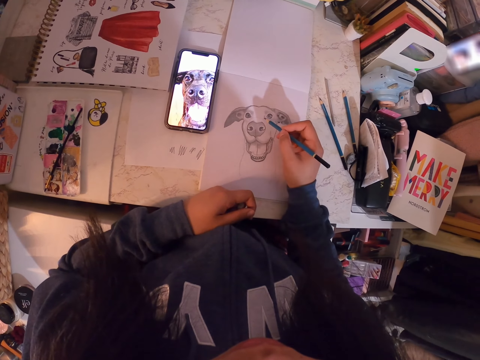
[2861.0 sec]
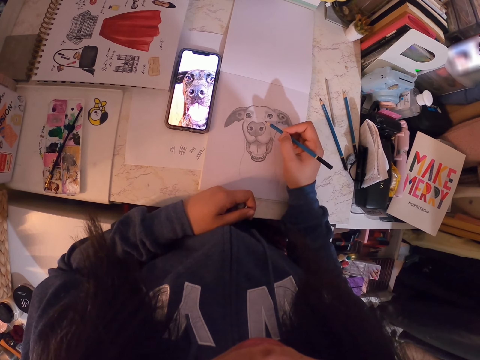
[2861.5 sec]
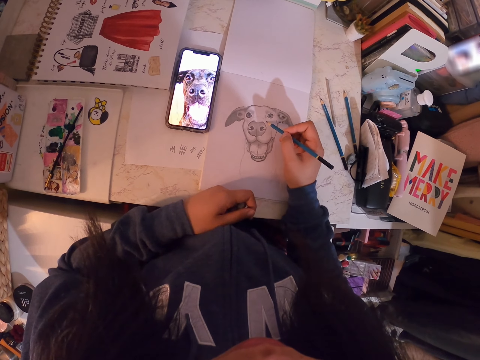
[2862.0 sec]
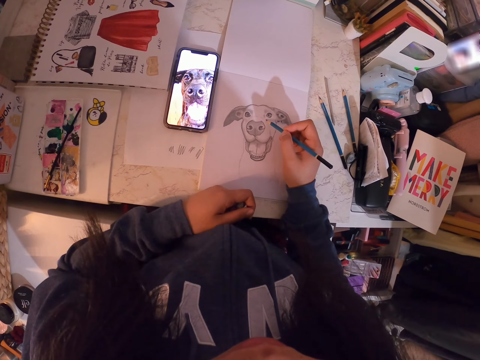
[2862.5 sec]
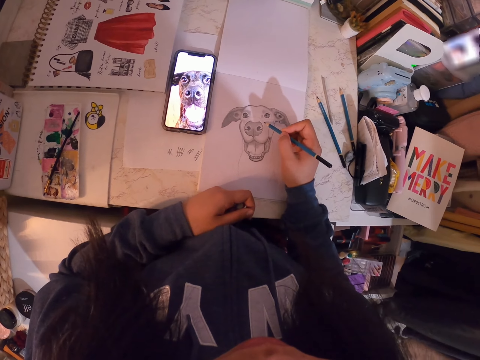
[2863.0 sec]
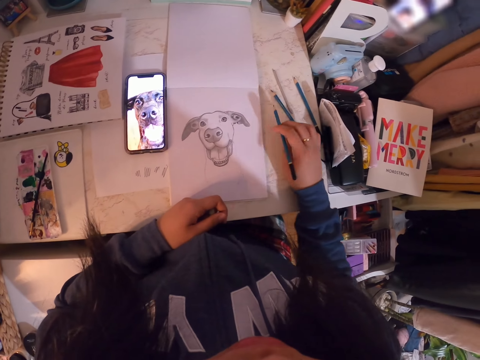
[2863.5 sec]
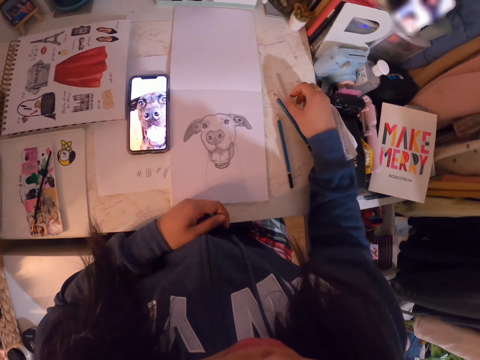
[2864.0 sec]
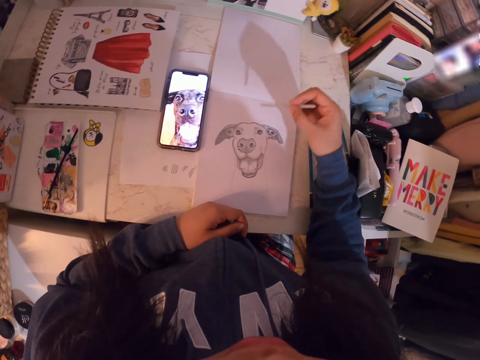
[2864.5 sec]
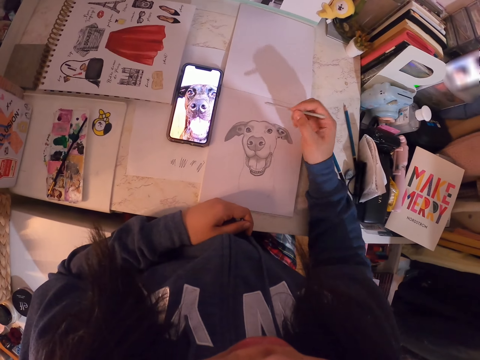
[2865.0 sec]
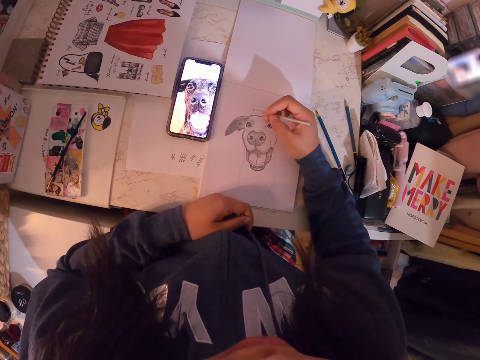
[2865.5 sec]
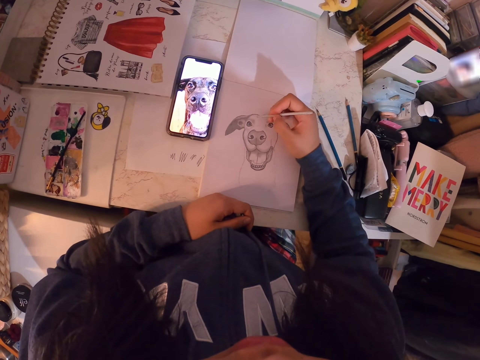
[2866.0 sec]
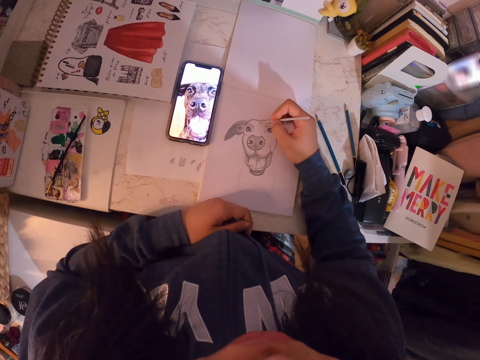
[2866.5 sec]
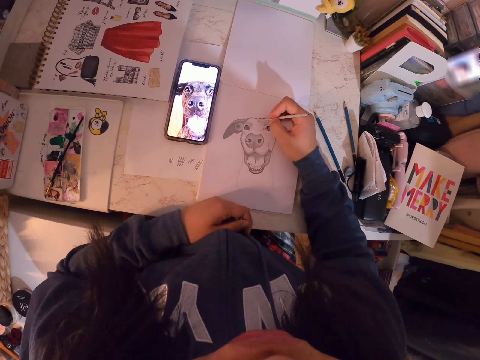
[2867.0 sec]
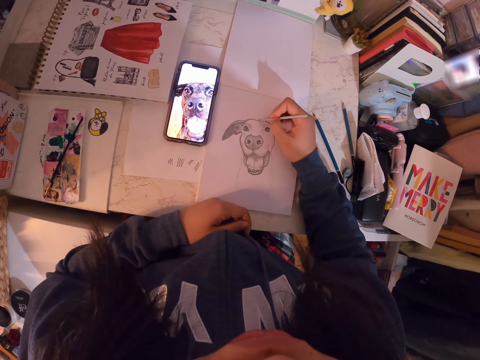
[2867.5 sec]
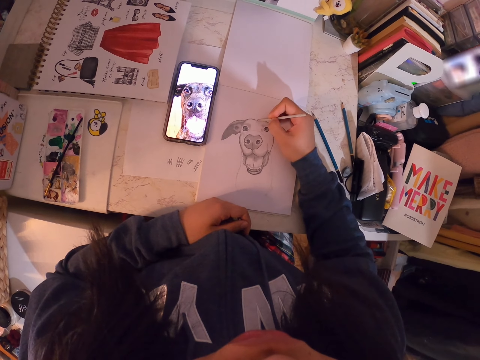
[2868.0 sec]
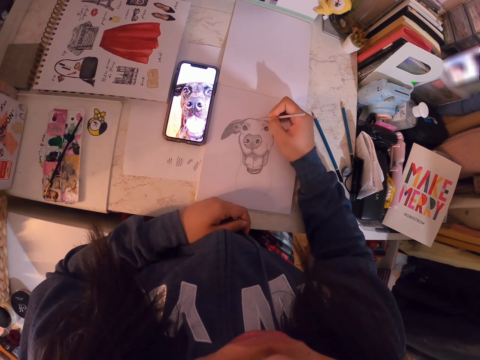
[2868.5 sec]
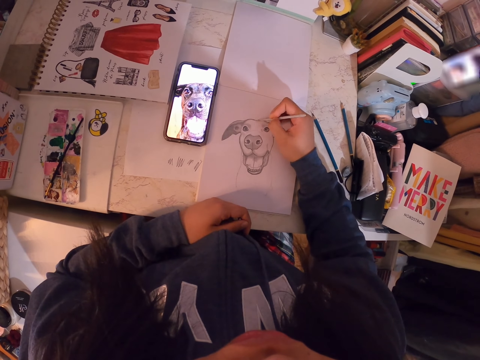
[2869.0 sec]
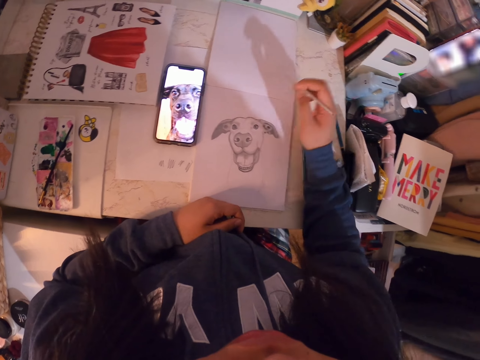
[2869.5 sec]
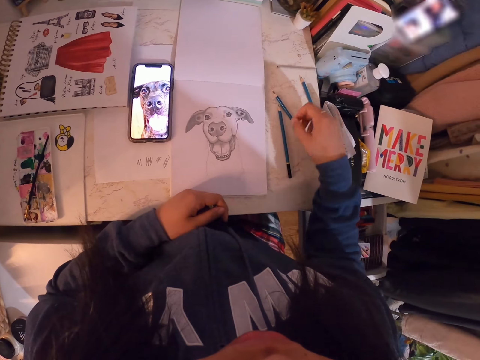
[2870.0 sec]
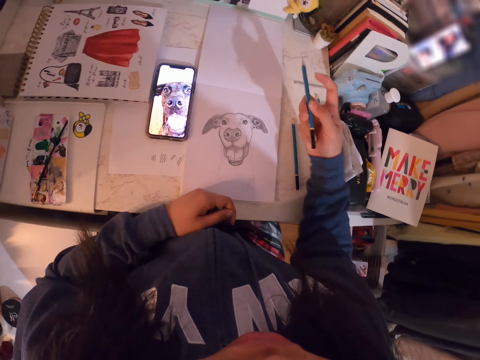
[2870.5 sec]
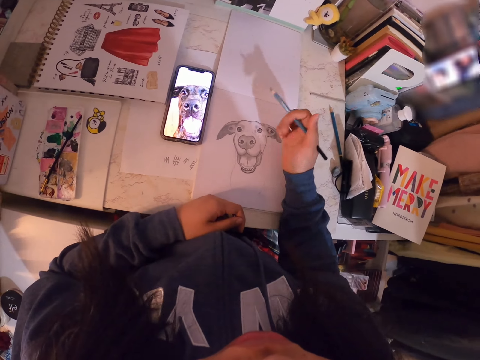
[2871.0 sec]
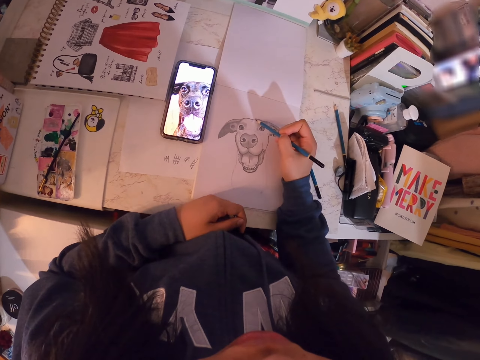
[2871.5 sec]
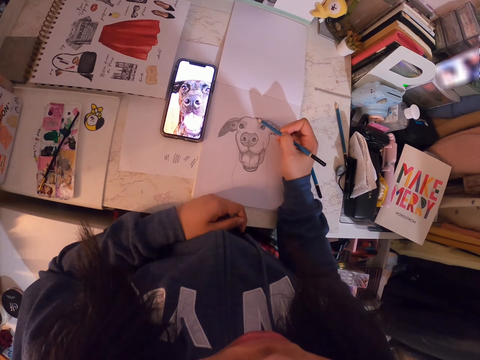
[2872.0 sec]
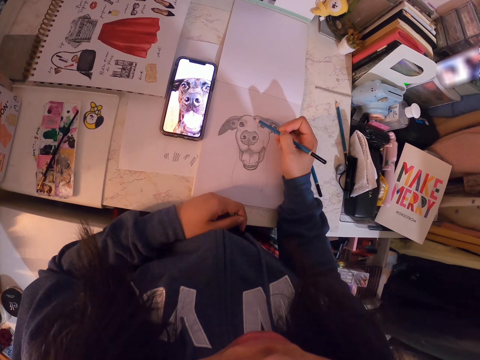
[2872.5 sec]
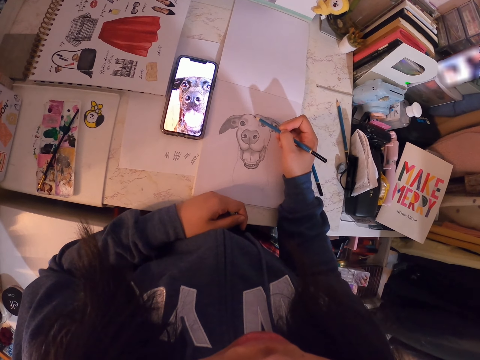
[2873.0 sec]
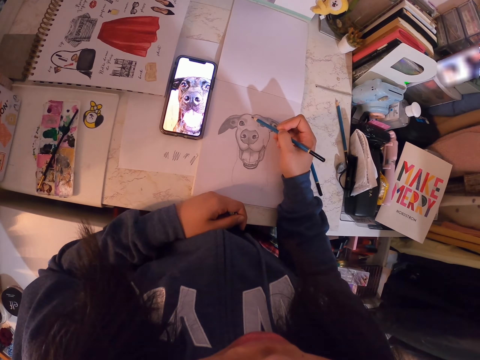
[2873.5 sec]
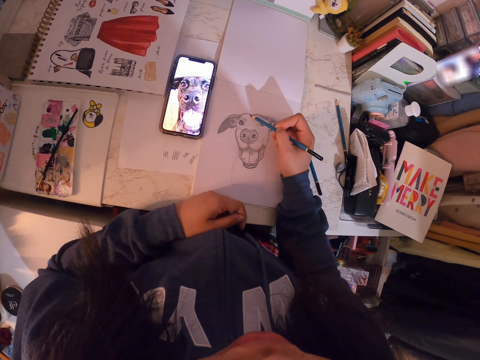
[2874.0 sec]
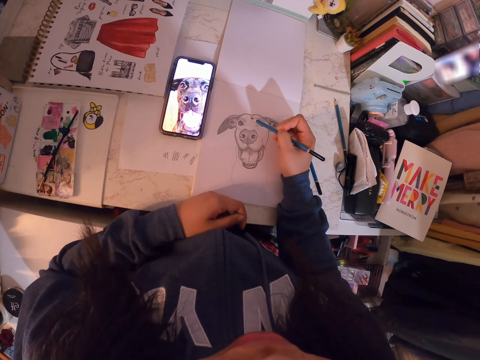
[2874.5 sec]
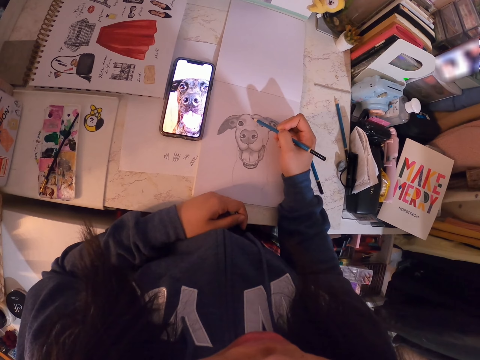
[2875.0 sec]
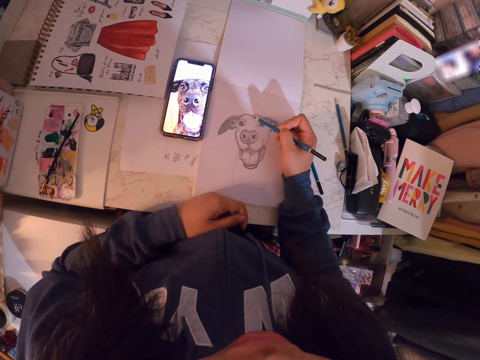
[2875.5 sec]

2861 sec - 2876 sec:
The camera wearer puts down the pencil. They pick up the sketch pencil. They sketch the image with the sketch pen in the book. They drop the sketch pen. They pick up the pencil. They sketch the image with the pencil in the book.

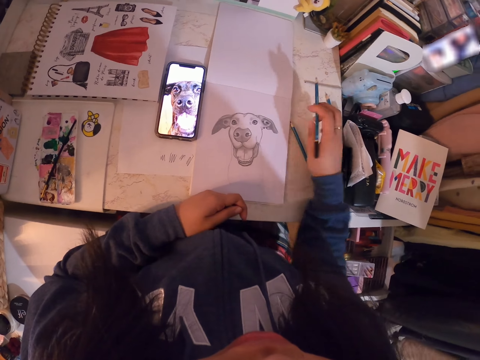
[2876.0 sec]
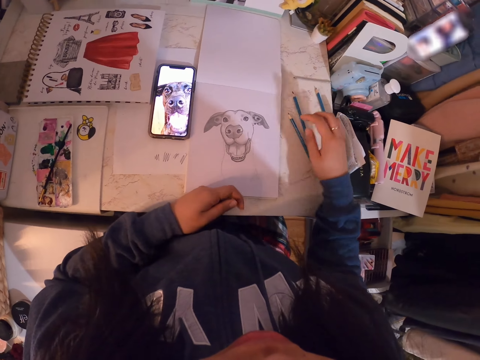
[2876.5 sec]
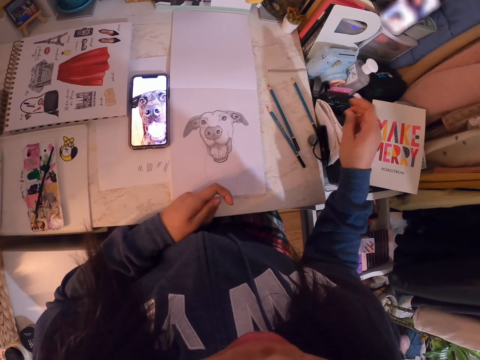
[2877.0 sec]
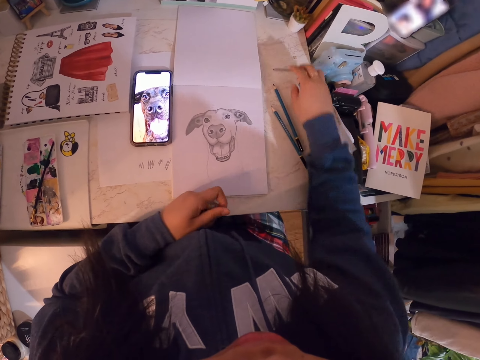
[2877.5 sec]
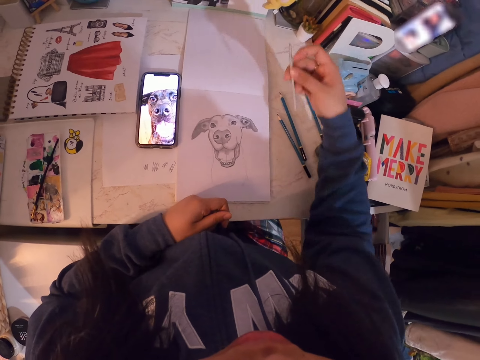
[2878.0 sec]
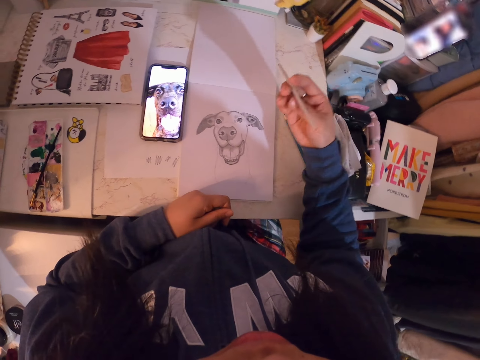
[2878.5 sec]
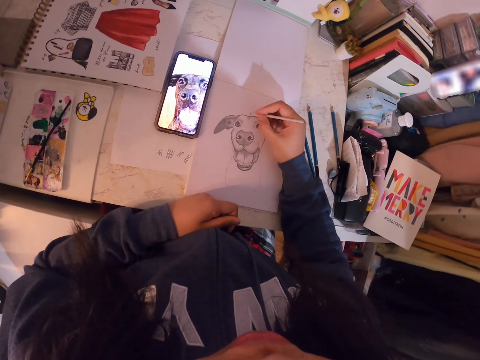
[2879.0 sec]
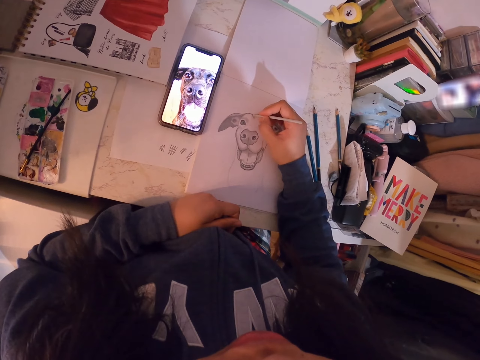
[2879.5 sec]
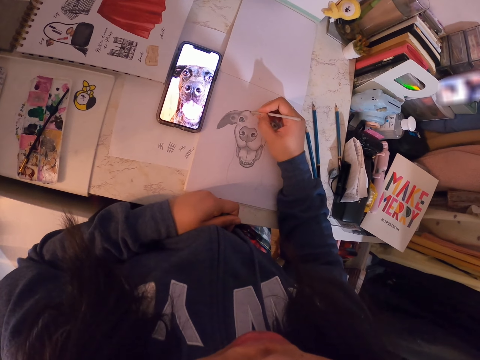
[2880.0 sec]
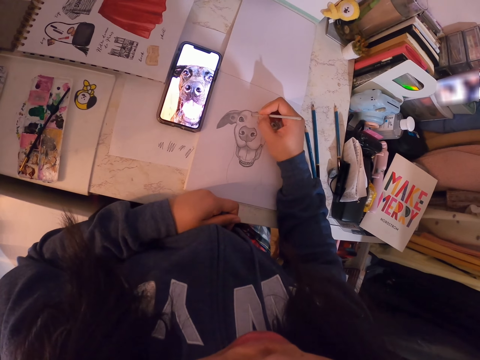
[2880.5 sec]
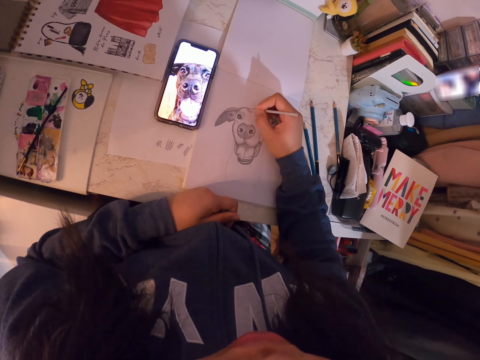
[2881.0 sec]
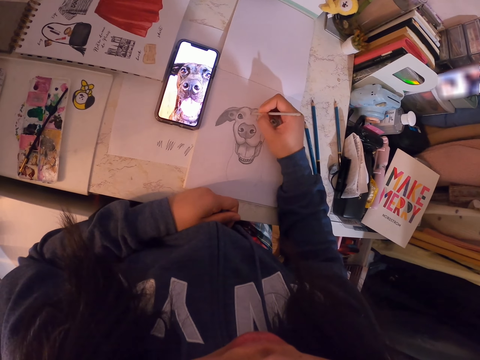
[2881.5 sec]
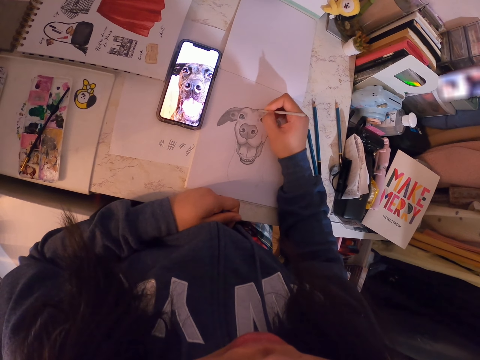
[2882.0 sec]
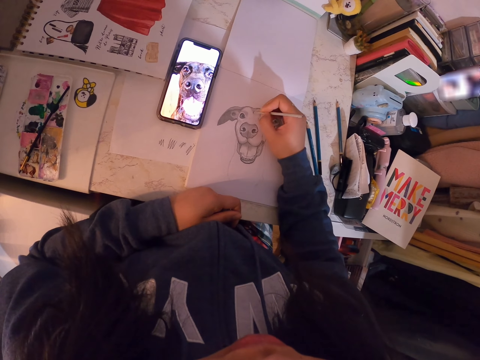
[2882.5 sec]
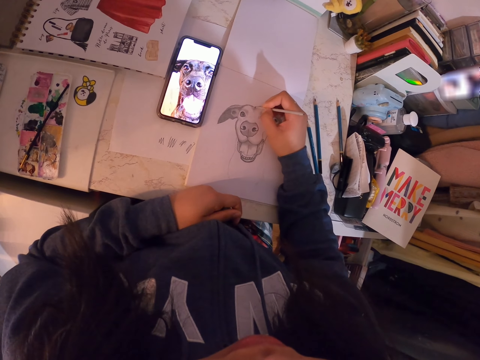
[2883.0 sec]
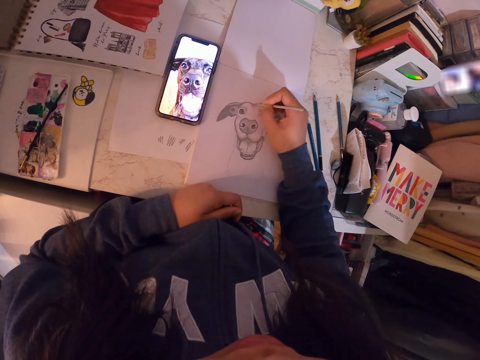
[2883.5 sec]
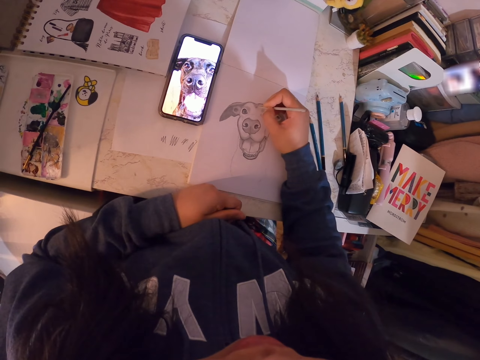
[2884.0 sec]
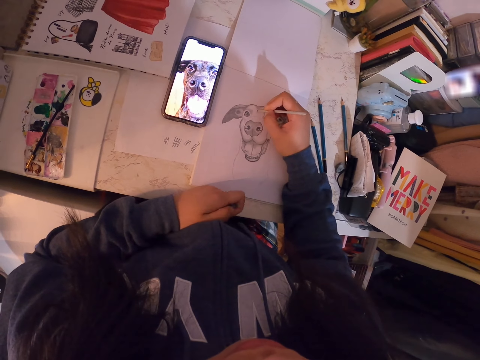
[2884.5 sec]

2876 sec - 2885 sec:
The camera wearer drops the pencil. They pick up the sketch pen. They sketch the image with the sketch pen.

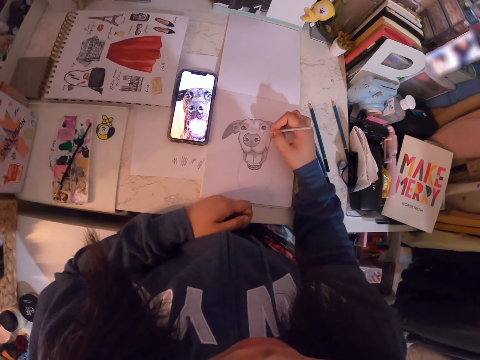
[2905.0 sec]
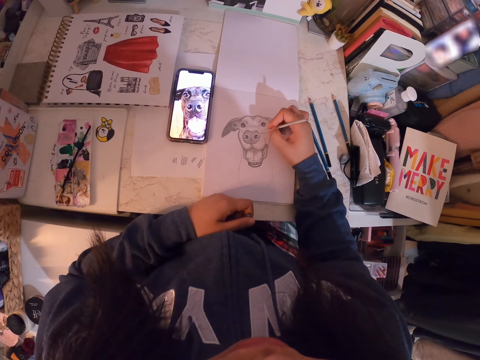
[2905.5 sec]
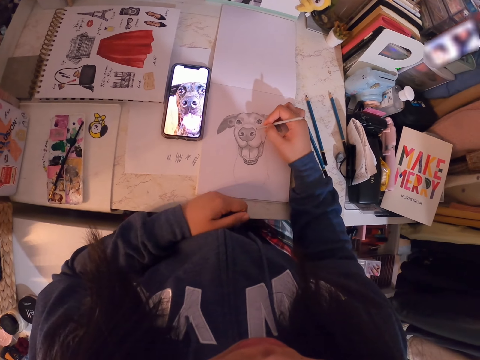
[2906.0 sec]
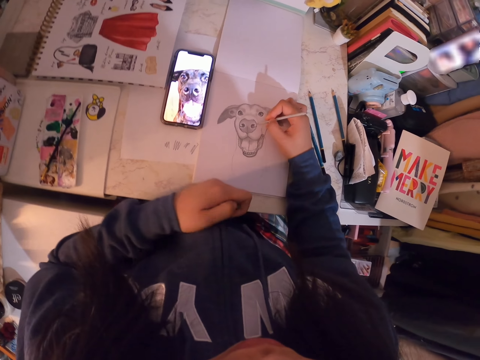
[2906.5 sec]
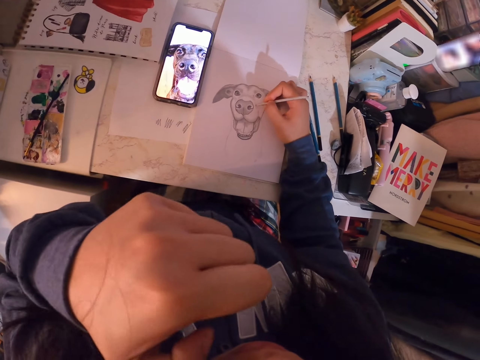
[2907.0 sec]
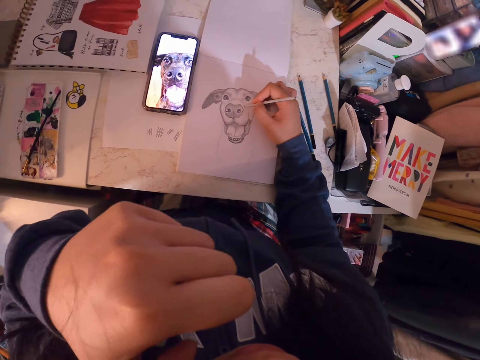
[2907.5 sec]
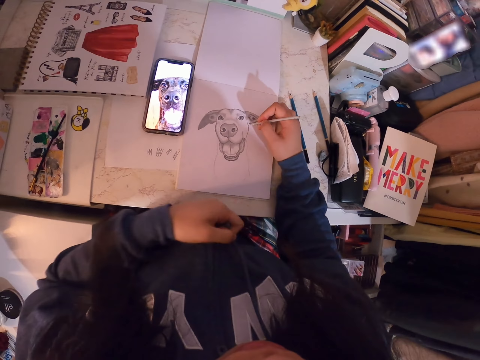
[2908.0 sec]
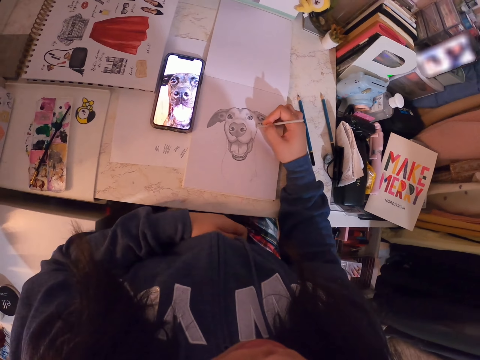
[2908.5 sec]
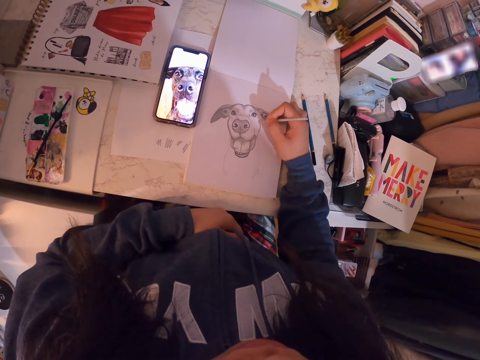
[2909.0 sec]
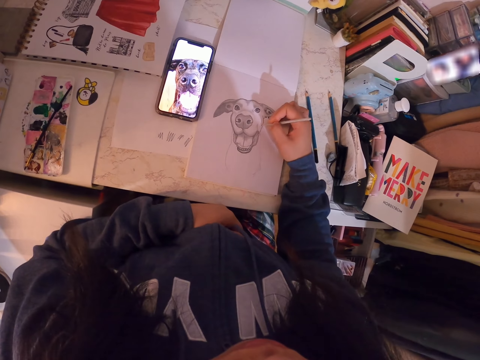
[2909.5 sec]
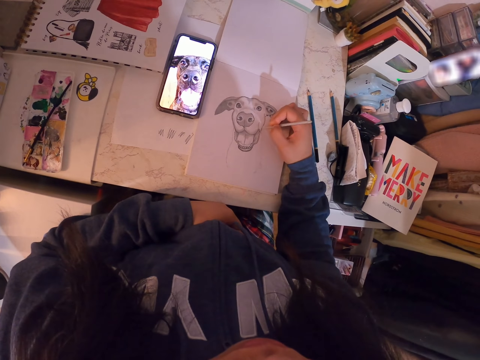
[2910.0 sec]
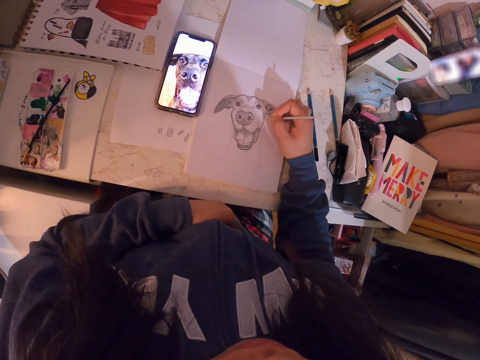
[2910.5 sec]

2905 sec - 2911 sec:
The camera wearer touches the face area. They drop the sketch pen.
